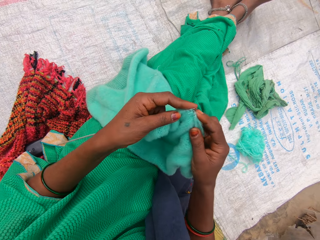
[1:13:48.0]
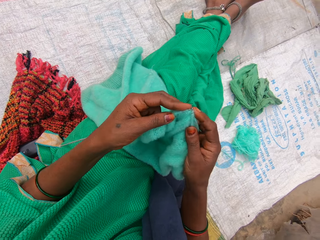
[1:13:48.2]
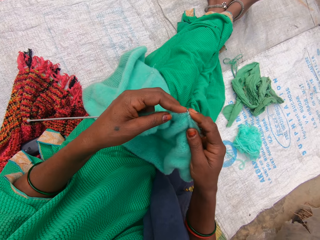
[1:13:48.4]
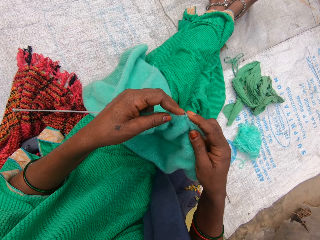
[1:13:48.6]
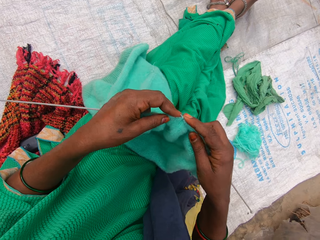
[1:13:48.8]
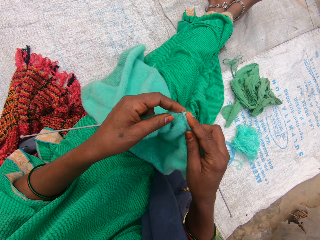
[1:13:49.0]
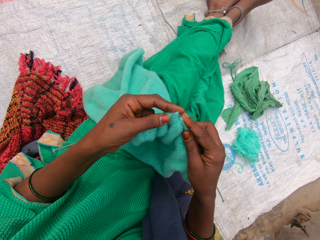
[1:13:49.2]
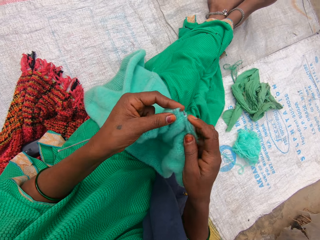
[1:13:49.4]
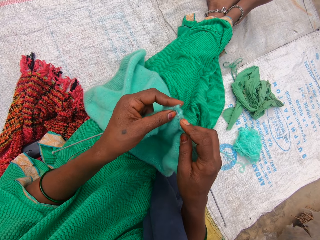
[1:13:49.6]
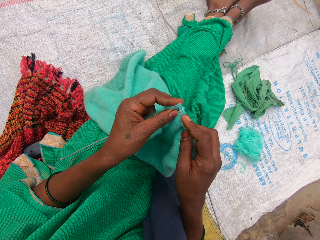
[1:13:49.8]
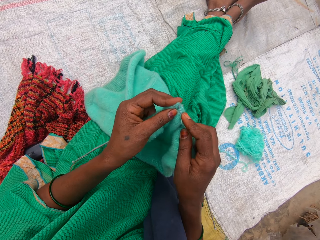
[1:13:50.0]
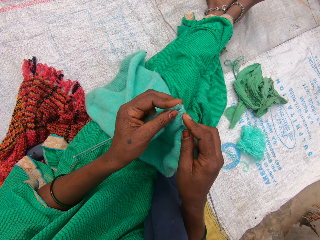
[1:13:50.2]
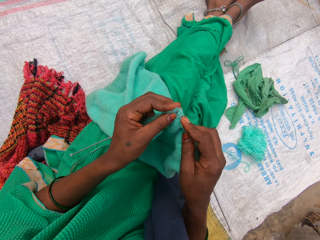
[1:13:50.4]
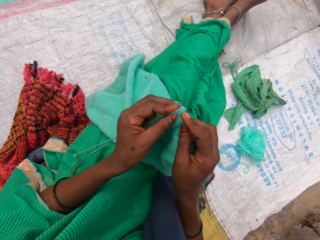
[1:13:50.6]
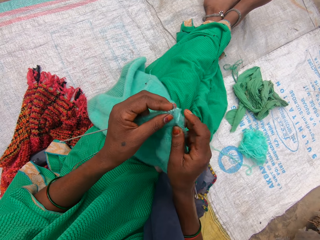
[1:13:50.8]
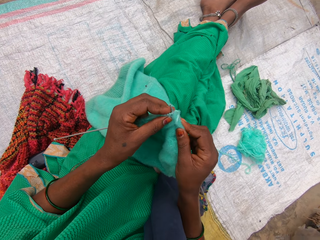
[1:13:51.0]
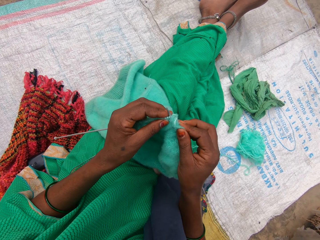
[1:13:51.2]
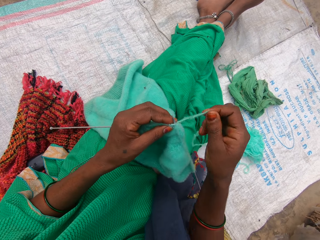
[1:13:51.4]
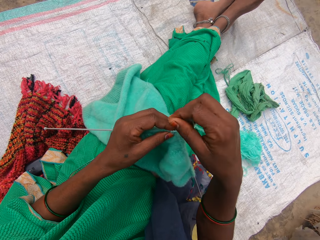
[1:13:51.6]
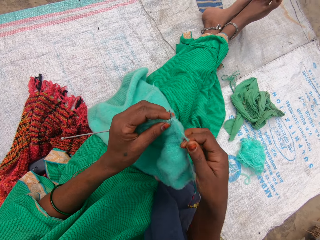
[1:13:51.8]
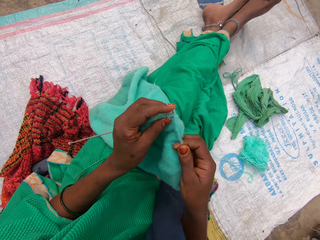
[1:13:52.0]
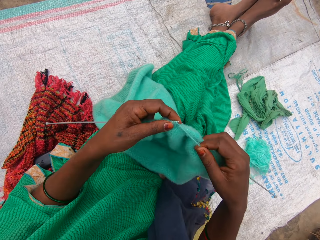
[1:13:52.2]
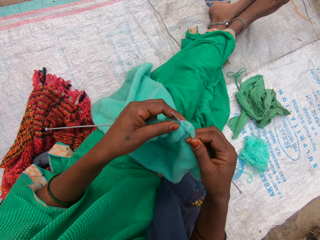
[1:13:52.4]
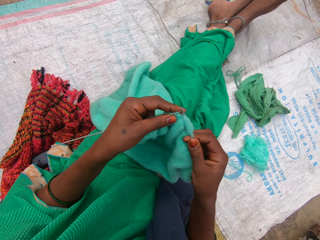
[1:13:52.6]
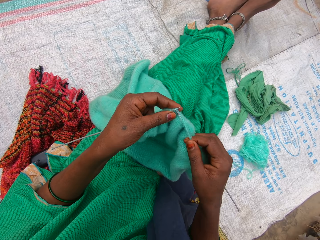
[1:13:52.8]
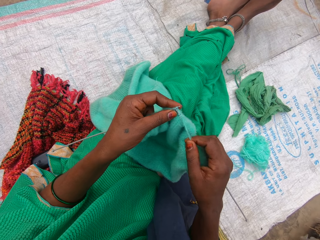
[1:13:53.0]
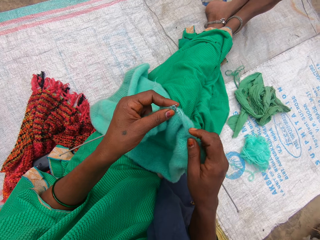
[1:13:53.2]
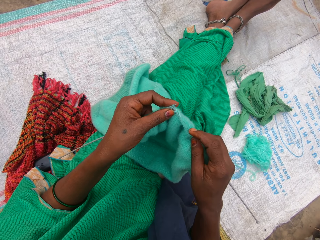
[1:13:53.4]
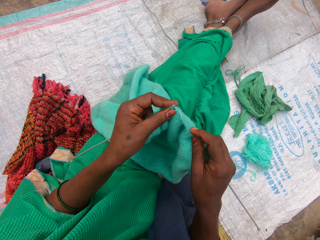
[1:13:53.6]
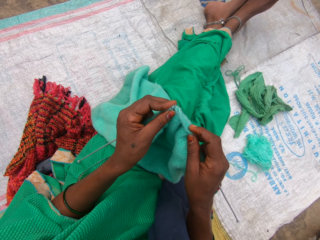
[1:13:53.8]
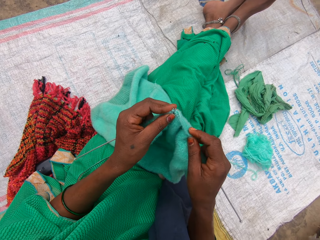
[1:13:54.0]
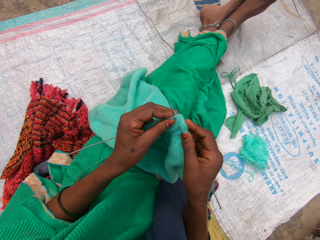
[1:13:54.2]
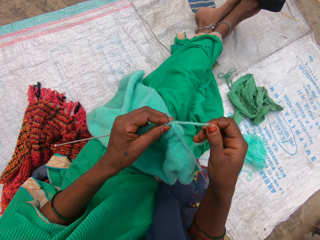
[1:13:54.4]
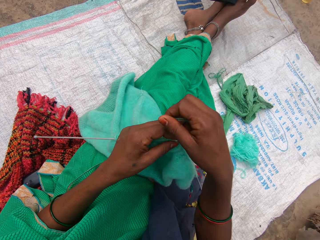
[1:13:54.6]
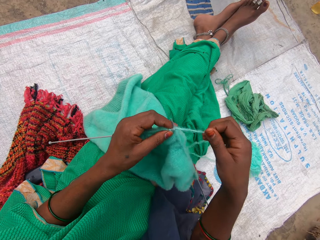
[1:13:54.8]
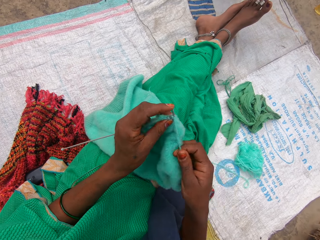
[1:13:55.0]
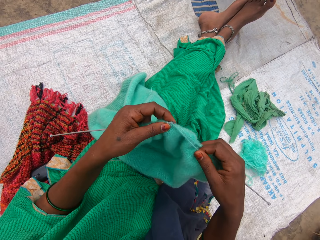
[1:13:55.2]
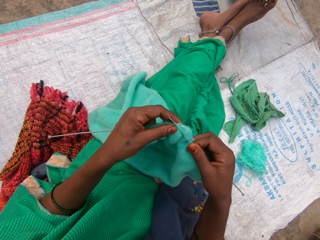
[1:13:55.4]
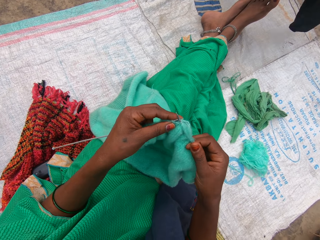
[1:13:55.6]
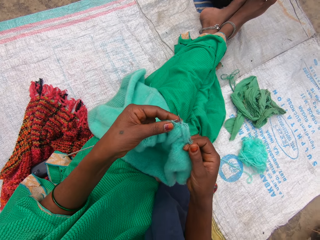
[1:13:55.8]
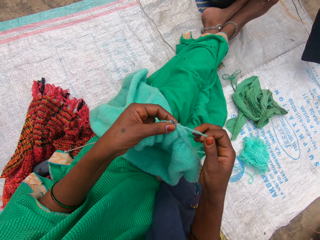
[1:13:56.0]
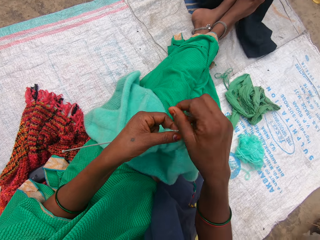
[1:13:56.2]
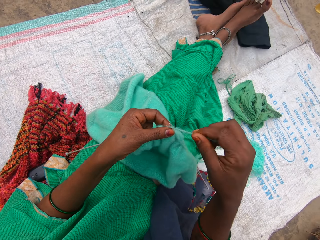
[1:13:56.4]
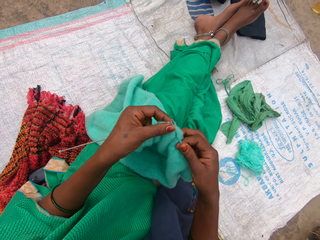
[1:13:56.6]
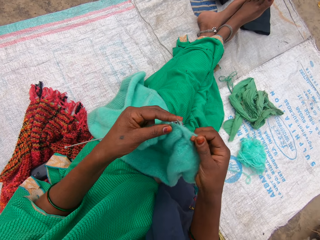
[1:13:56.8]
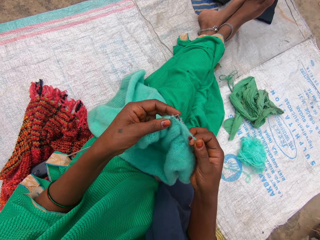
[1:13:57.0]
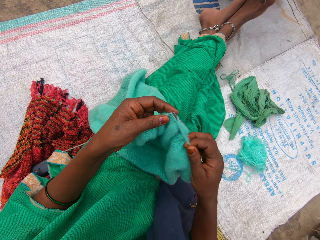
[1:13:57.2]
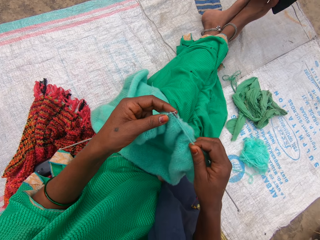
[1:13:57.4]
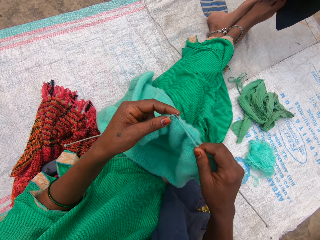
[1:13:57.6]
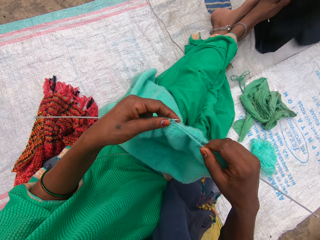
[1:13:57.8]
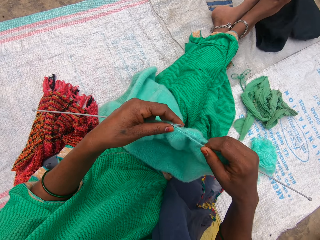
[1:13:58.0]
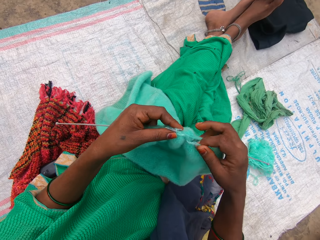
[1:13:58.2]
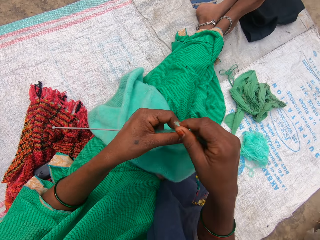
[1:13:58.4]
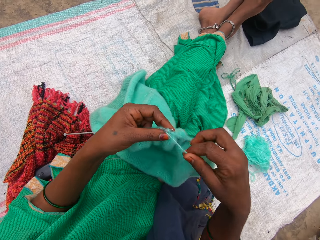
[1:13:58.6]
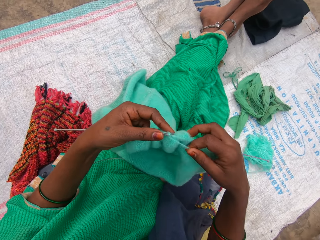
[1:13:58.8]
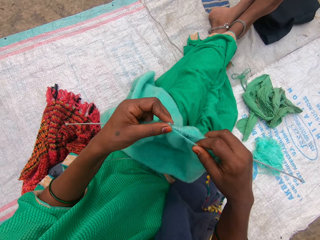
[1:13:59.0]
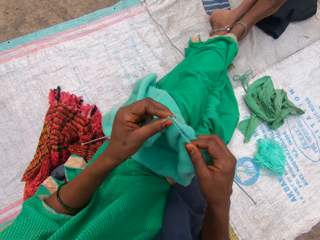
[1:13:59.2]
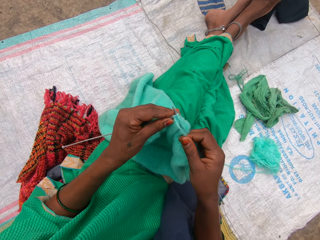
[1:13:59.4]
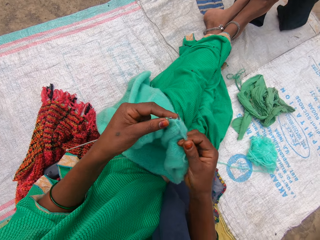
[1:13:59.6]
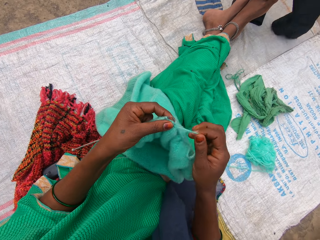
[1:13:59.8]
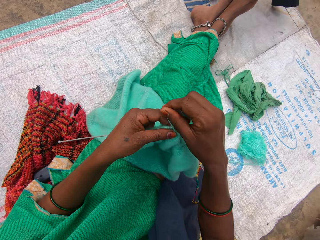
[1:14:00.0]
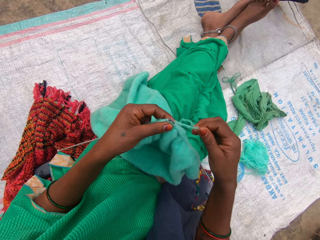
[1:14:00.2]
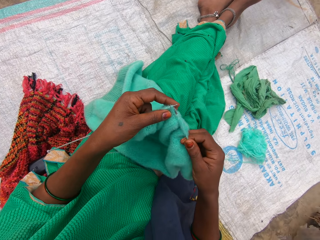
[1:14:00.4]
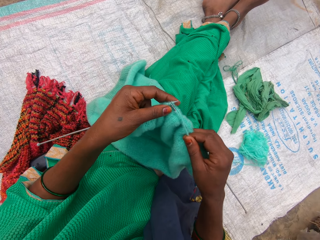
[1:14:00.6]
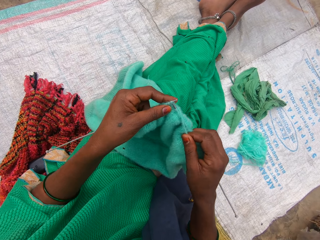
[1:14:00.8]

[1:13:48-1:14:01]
The camera wearer knits the fabric. They roll a knitting thread on the addi double ended crochet hooks. They hook a thread with an addi double ended crochet hook. They do it again. They knit the fabric. A lady wears a trouser. The camera wearer rolls the knitting thread on the addi double ended crochet hooks.

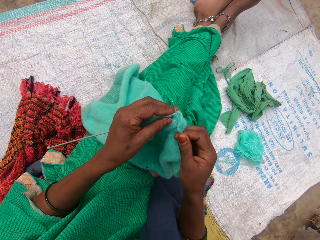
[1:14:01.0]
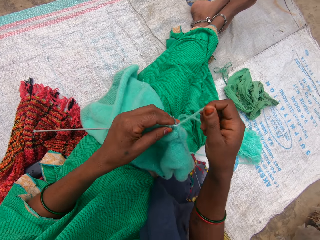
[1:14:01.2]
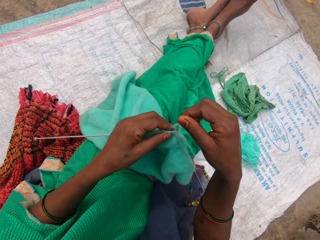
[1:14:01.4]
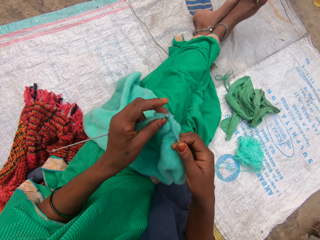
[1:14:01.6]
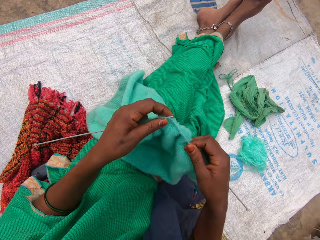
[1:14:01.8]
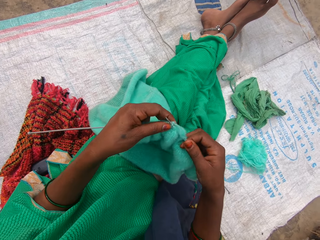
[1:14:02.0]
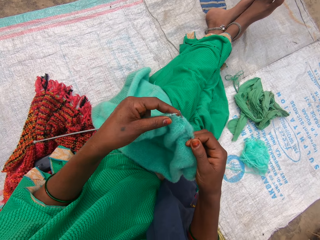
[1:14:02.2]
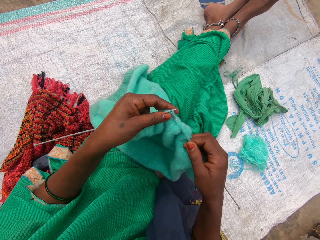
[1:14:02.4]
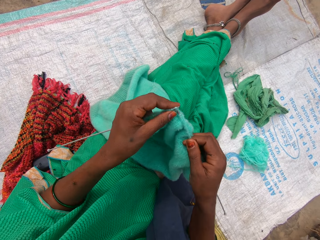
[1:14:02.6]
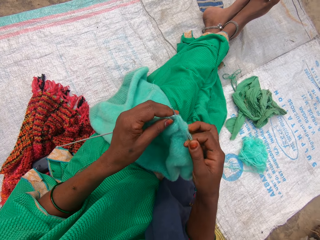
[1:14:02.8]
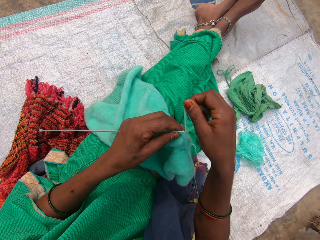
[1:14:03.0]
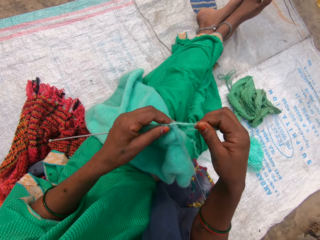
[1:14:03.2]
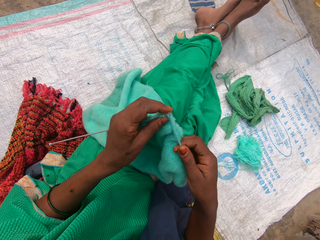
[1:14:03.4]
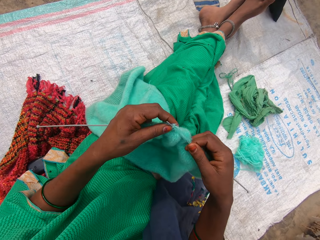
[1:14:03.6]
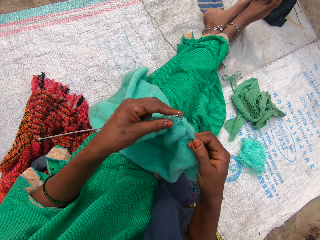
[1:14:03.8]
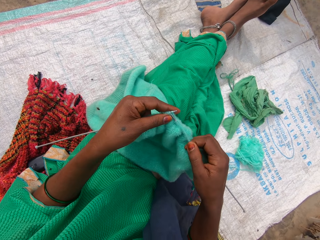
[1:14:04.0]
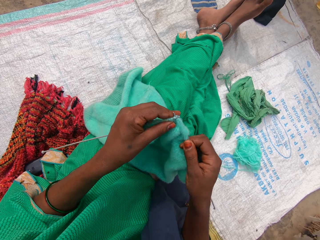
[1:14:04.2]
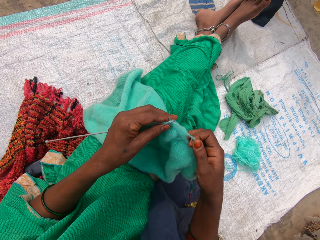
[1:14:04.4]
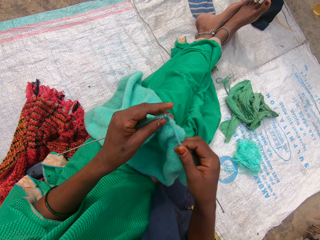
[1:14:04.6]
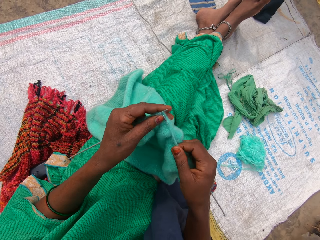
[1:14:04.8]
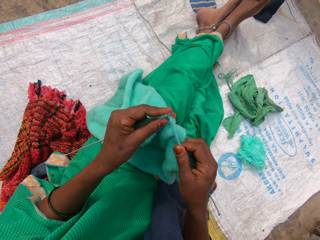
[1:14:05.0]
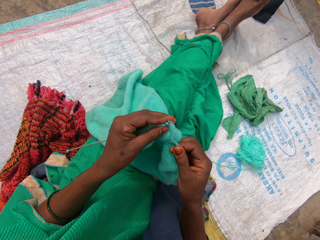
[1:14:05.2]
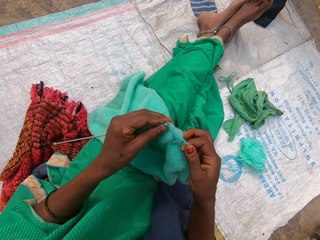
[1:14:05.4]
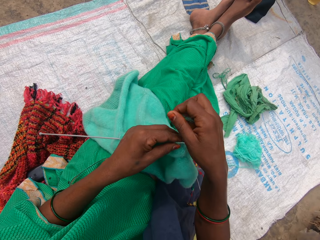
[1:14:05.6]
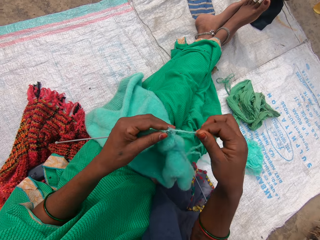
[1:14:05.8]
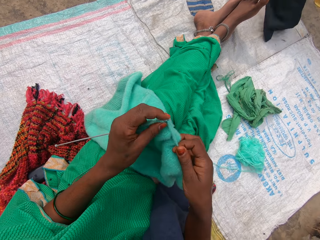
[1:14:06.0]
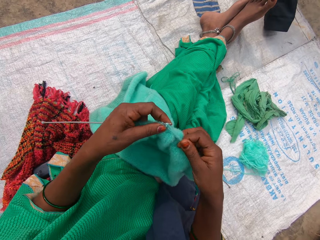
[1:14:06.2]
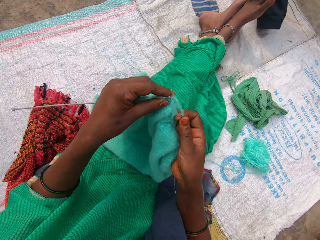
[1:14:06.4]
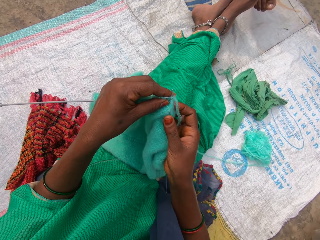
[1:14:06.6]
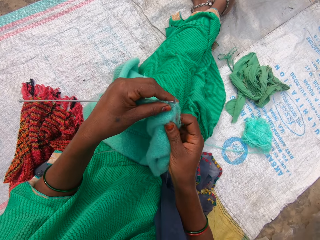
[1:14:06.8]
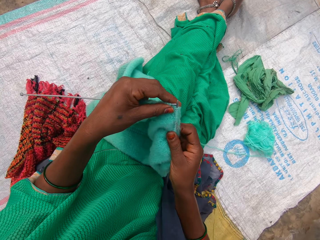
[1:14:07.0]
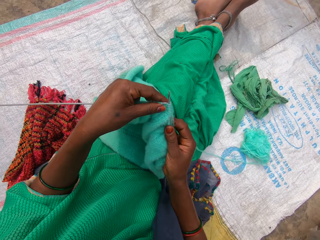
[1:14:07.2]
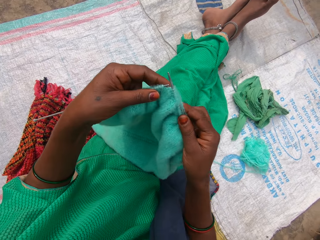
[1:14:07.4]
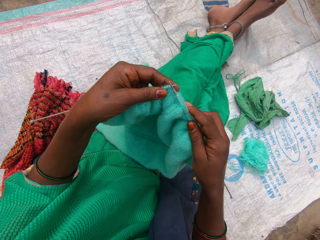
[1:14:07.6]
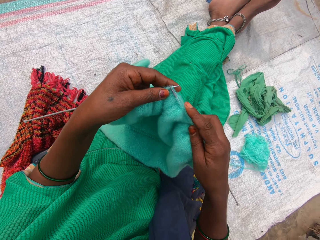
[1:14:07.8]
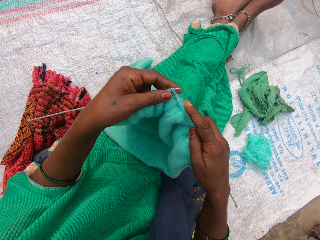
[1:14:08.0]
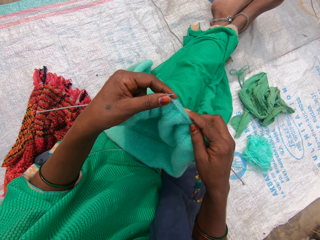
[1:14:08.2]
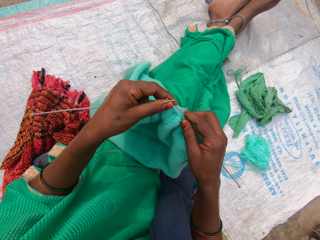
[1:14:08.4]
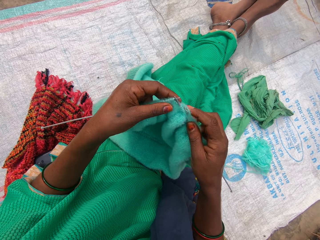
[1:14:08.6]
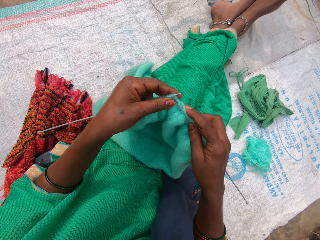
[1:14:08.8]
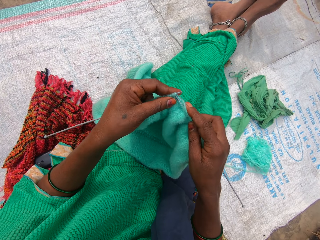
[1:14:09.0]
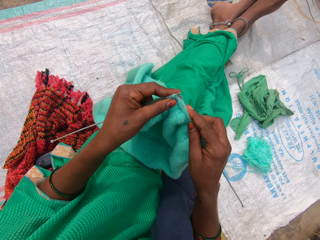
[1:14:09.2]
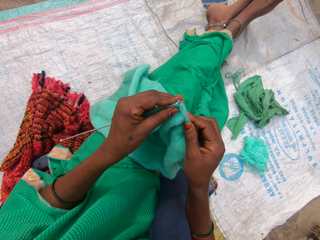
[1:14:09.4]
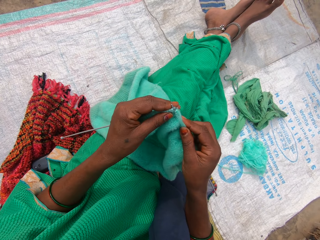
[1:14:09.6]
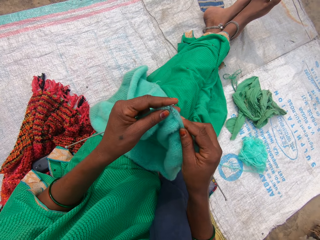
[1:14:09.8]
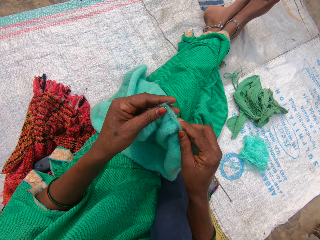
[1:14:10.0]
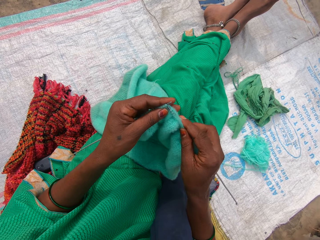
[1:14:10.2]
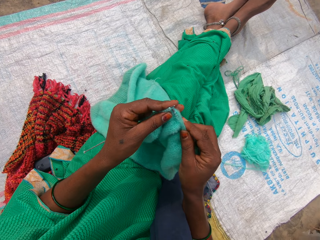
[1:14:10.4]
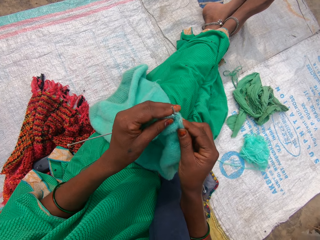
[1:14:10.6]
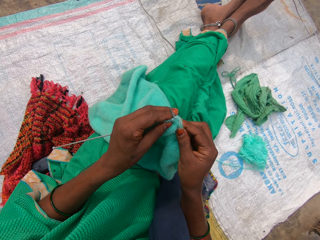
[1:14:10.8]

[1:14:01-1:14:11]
The camera wearer rolls a knitting thread on the Addi double-ended crochet hooks. They hold the Addi double-ended crochet hooks. They roll the knitting thread on the Addi double-ended crochet hooks. They knit the fabric. They hold the fabric and hold the Addi double-ended crochet hooks.
